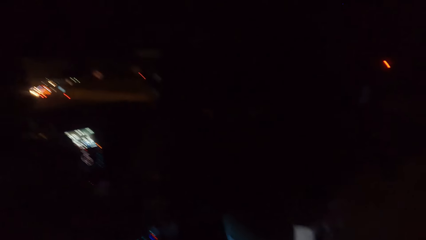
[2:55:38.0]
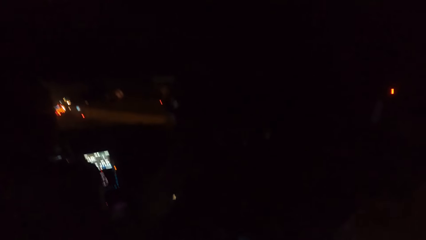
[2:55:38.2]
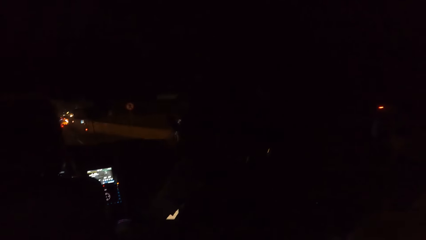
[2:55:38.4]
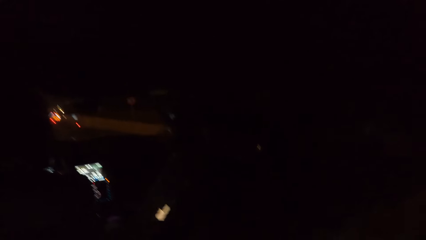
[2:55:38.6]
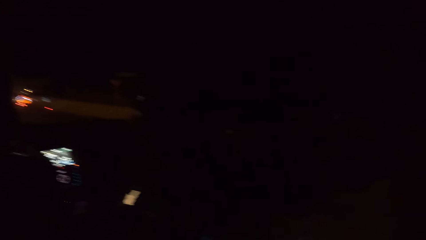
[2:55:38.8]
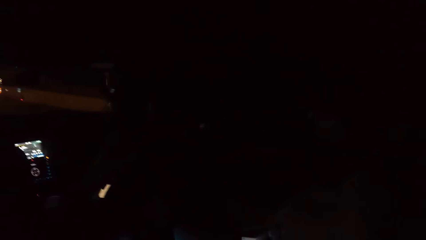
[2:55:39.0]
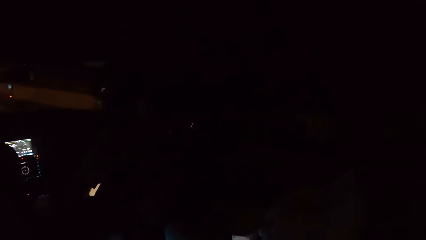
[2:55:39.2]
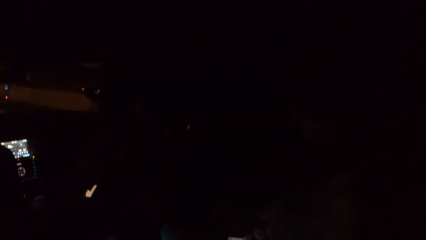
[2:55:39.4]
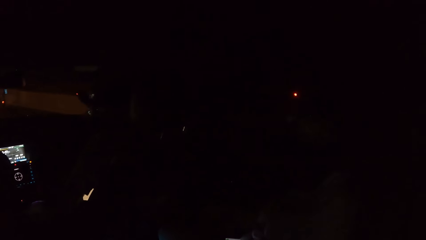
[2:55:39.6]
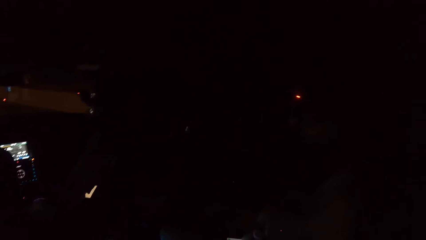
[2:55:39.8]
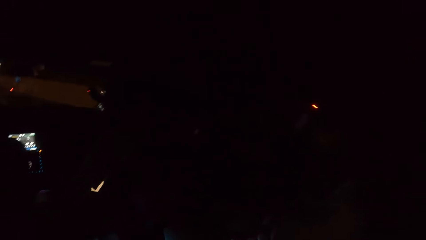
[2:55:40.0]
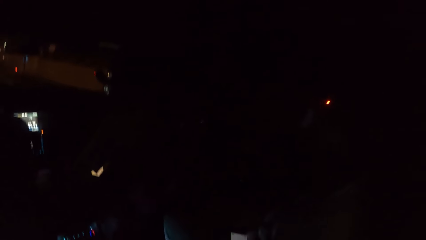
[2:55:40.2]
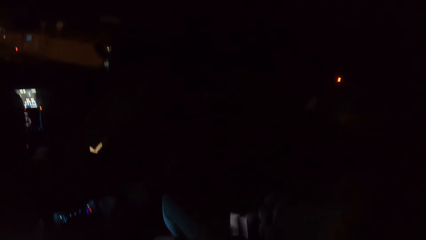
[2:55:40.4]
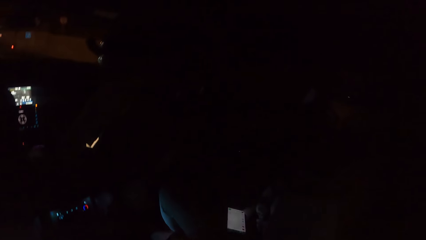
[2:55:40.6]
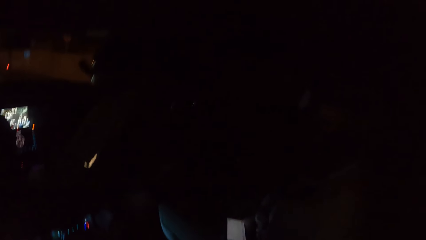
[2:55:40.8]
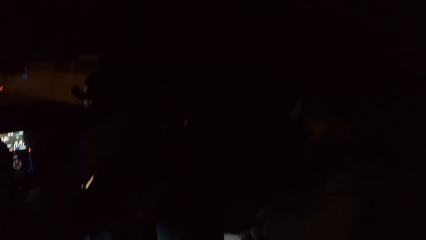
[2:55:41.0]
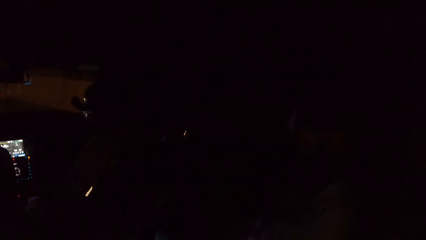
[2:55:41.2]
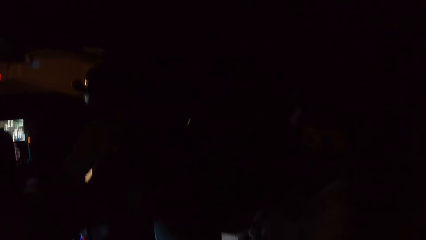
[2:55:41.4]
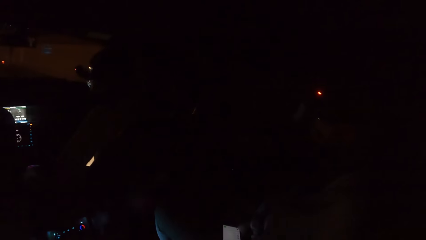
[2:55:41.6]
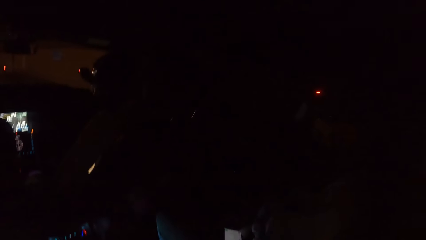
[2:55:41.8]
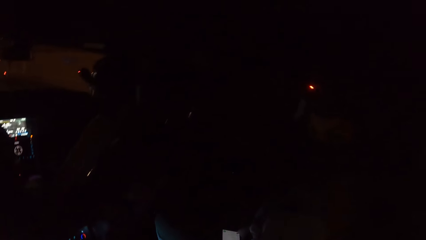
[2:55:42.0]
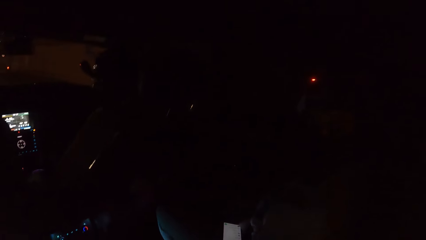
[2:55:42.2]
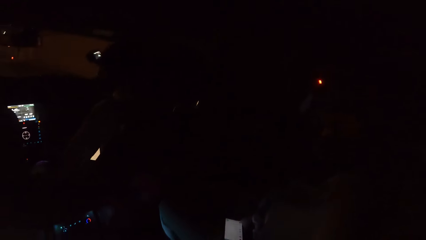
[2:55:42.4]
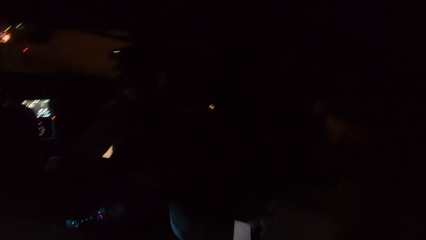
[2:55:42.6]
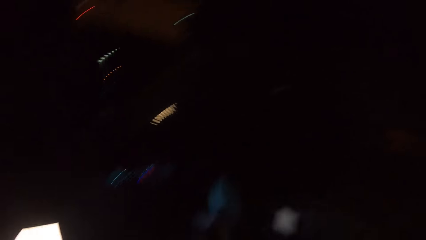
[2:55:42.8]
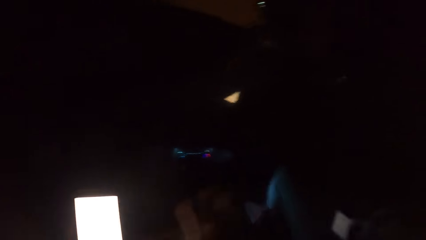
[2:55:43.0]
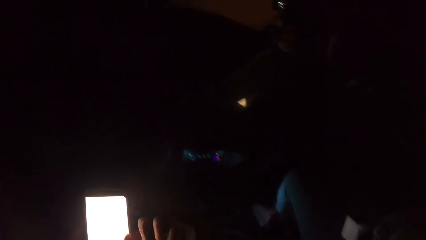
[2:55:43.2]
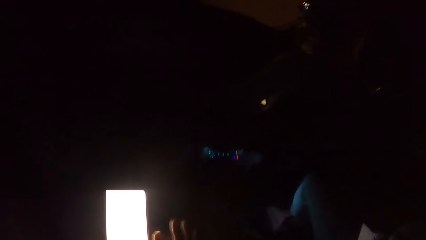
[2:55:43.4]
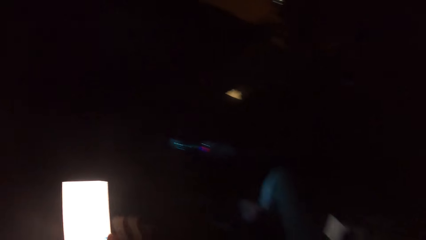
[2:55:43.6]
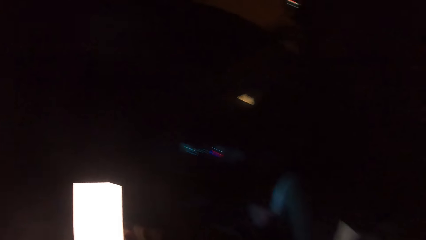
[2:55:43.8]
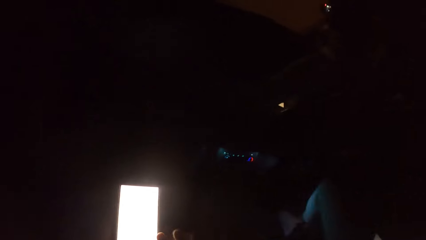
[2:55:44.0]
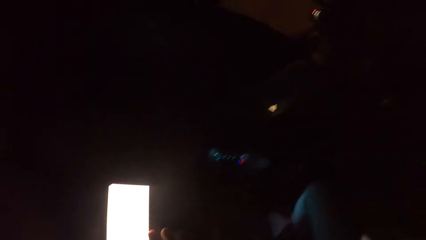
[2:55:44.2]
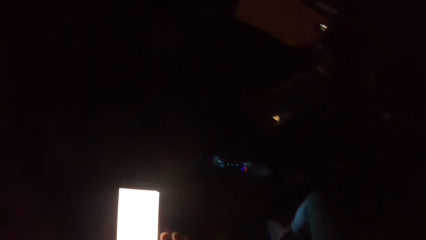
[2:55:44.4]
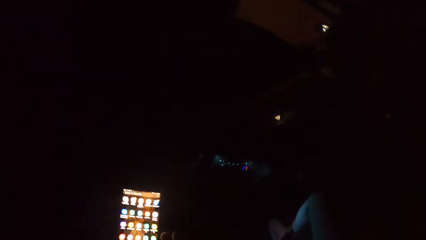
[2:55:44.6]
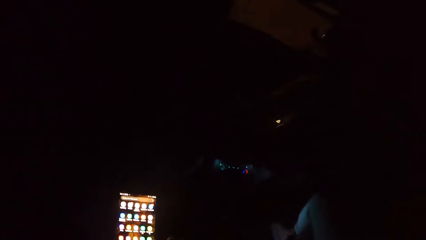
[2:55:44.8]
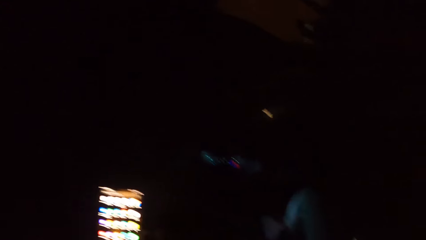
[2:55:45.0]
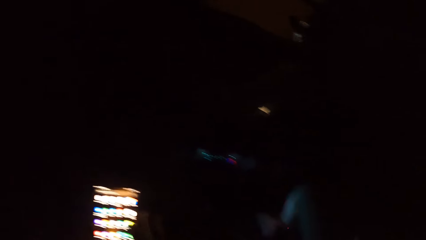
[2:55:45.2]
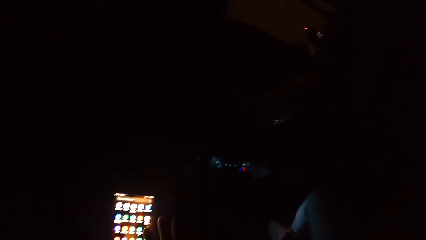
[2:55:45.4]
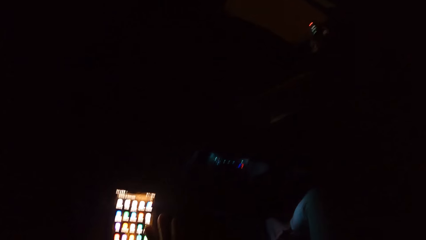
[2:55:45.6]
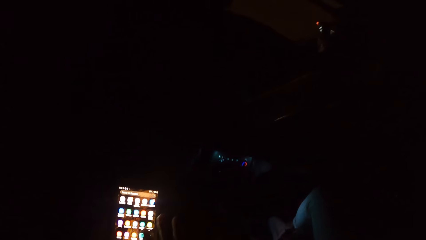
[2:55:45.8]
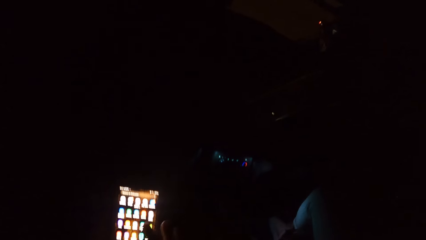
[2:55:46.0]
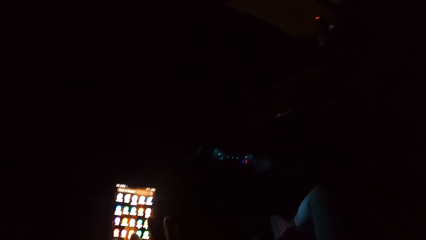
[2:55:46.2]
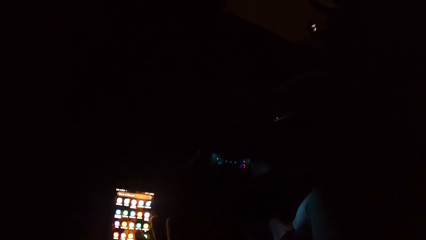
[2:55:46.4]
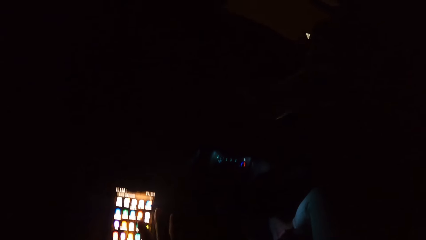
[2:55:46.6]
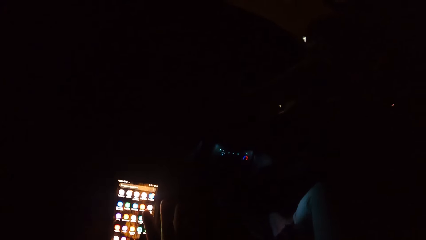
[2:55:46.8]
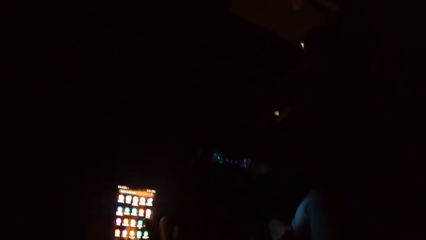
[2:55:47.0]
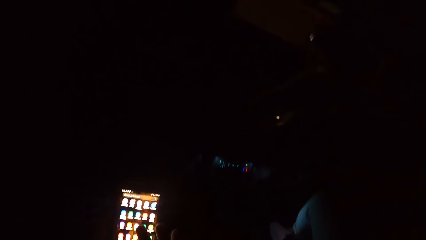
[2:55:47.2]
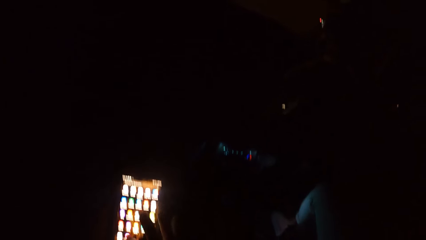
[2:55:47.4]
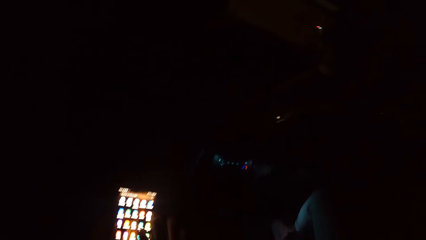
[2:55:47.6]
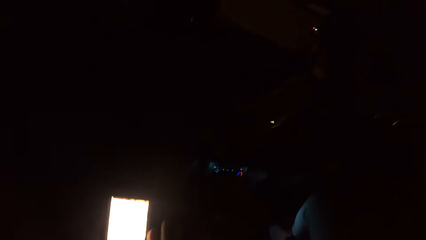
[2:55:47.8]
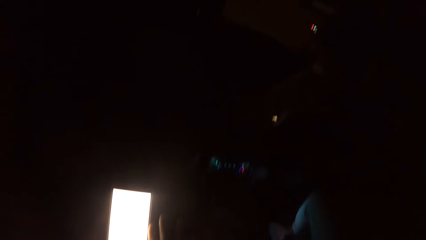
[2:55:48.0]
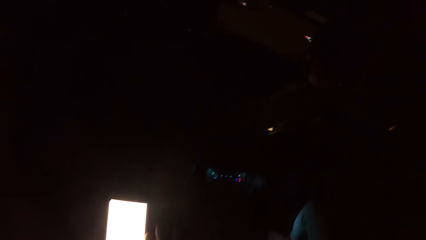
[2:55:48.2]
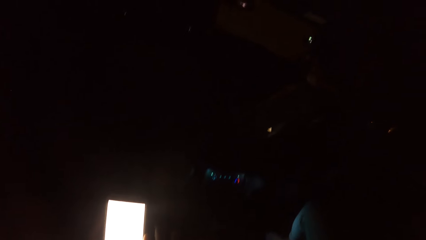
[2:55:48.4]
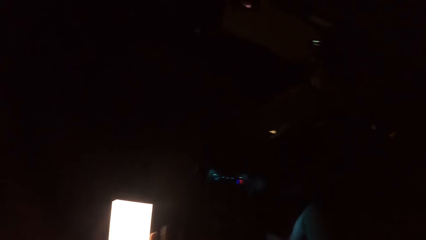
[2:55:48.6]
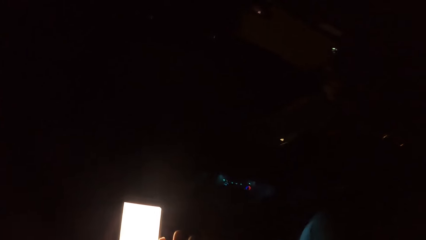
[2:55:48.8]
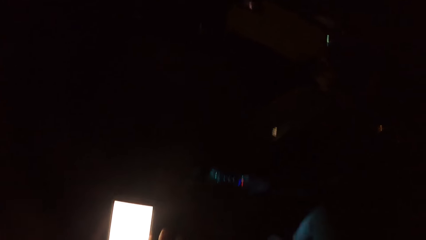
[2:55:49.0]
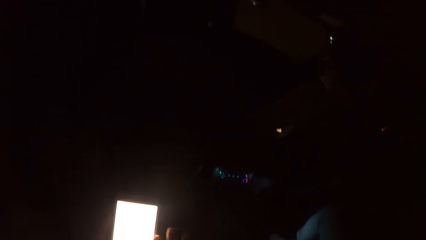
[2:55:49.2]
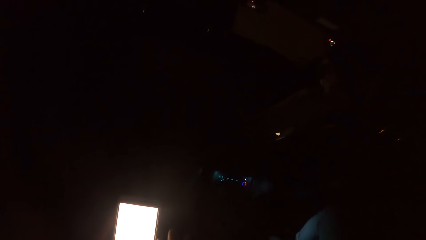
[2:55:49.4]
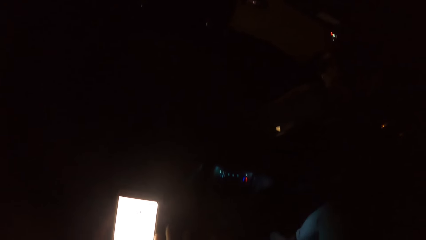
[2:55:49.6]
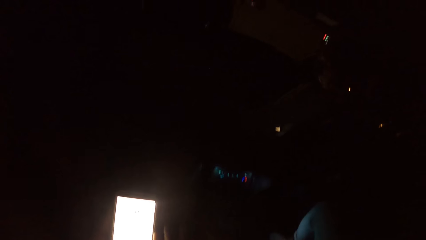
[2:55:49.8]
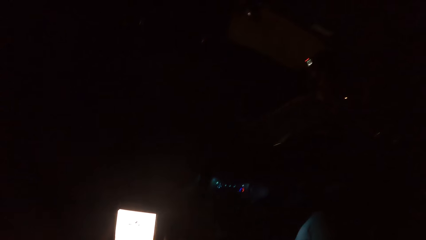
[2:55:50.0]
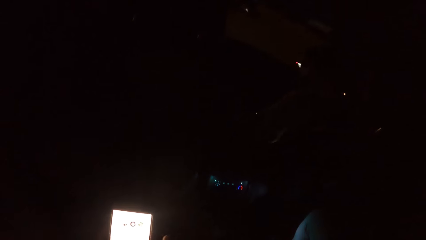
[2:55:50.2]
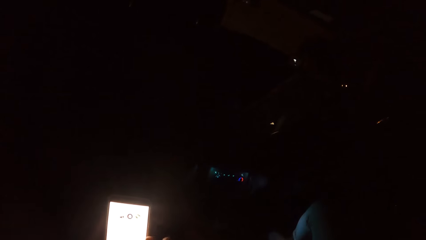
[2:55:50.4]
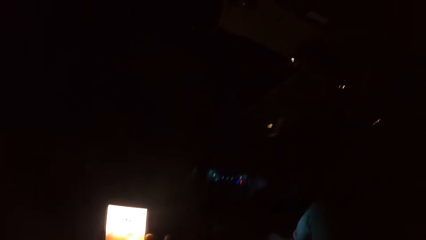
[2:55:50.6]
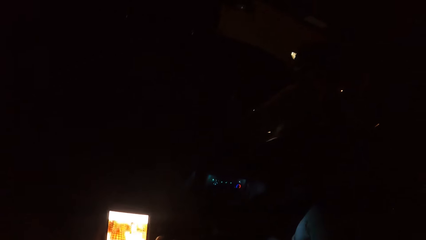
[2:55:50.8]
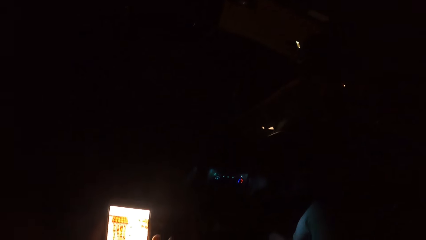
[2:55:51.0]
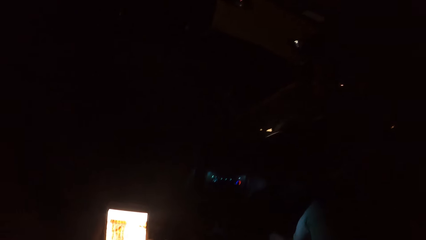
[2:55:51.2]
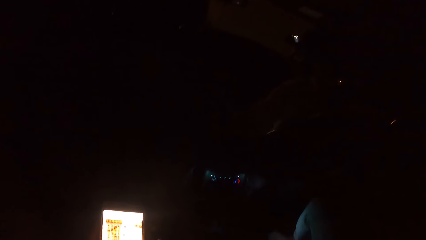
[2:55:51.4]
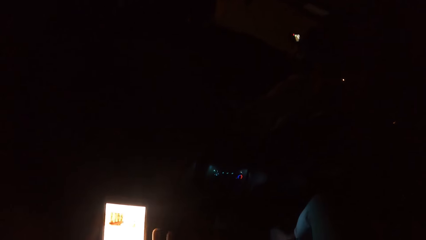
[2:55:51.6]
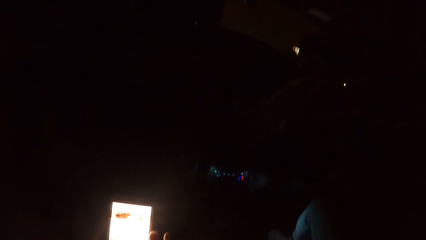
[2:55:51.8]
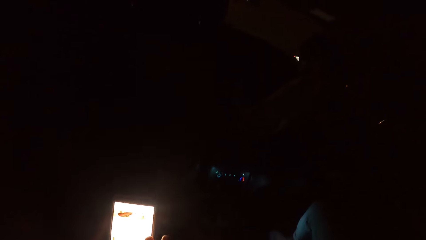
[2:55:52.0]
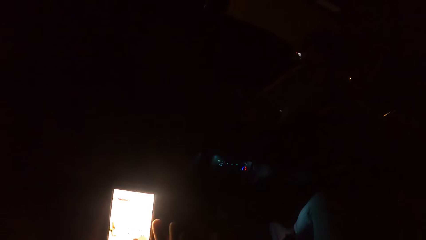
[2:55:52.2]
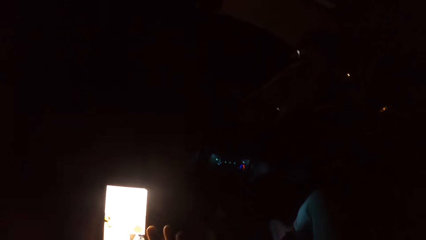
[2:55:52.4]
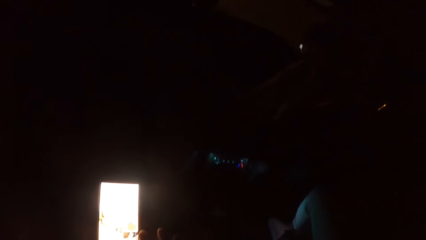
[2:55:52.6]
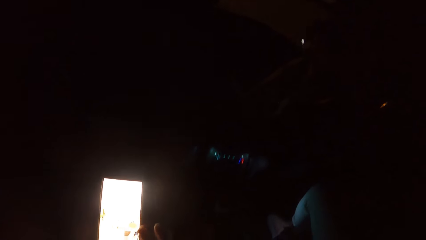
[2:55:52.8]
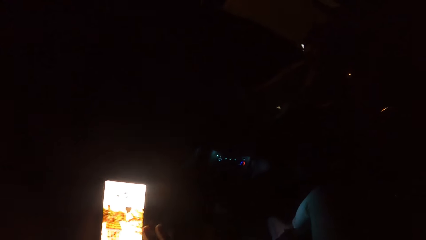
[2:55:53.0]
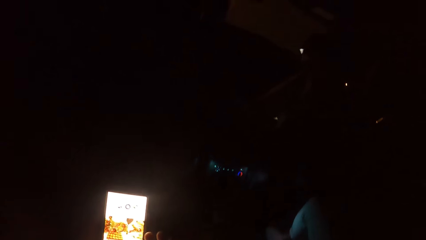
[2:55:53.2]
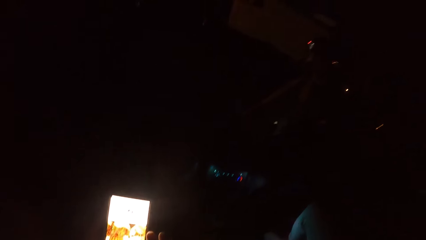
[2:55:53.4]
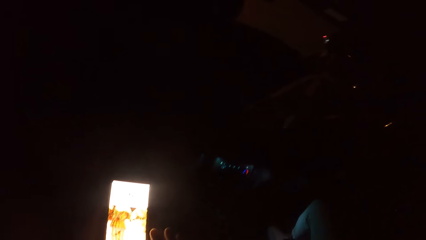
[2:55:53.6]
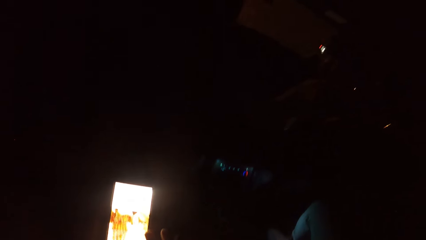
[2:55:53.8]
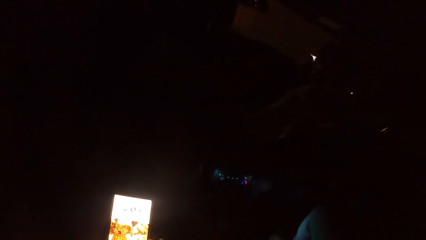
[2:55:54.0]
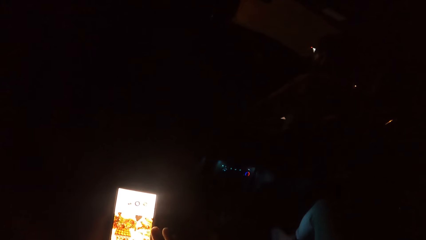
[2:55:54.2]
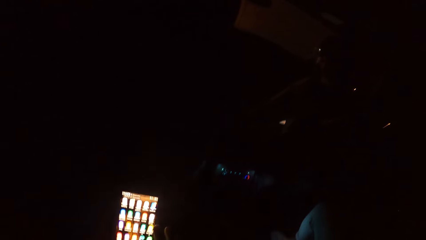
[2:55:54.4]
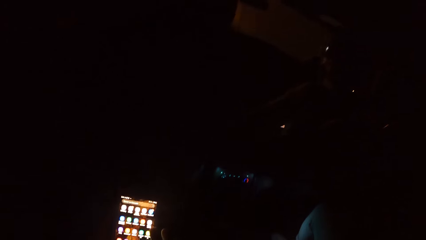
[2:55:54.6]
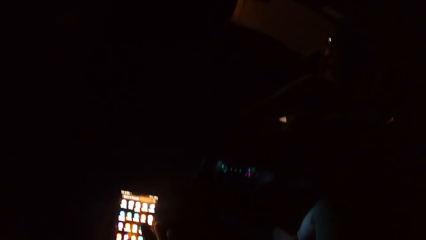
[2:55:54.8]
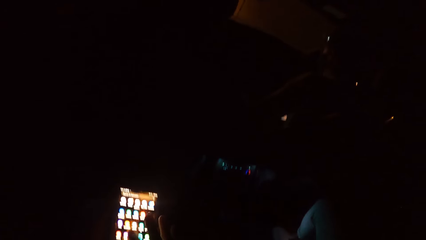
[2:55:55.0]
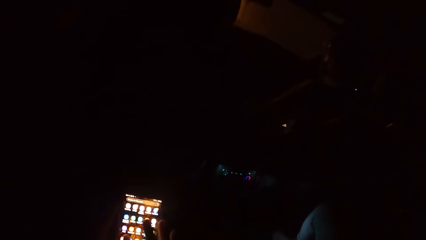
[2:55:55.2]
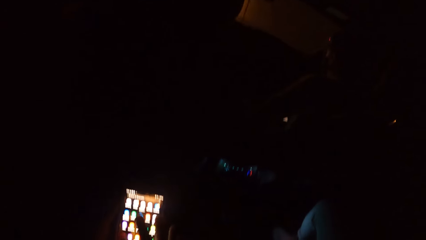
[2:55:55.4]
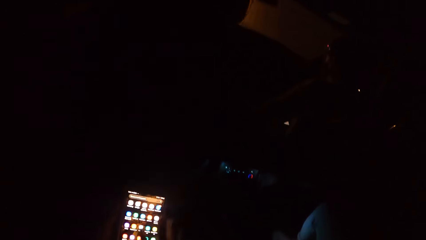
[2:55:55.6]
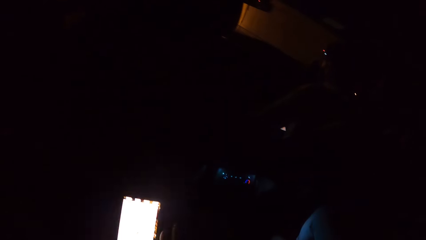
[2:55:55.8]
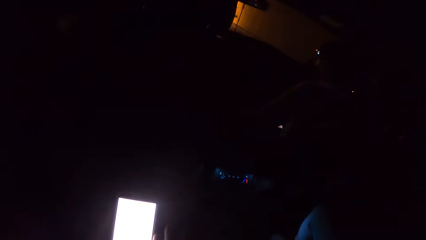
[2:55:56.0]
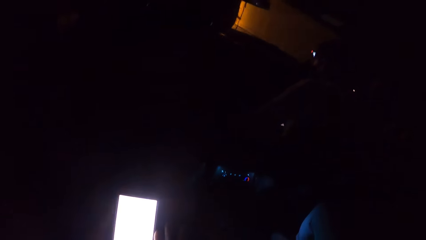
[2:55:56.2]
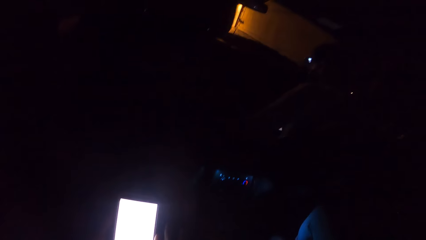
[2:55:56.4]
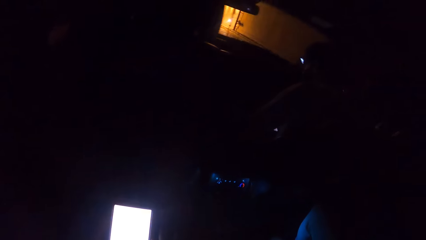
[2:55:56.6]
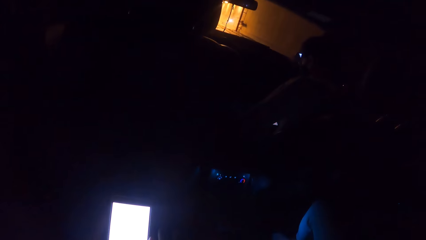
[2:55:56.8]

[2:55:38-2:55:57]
The camera wearer uses the phone. They press the phone with both hands.
